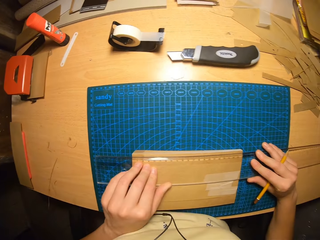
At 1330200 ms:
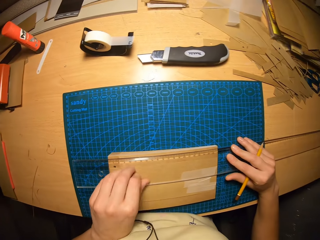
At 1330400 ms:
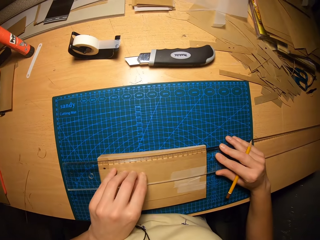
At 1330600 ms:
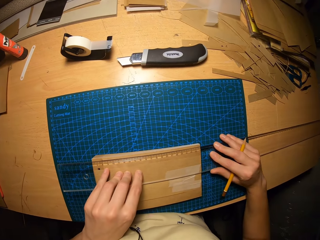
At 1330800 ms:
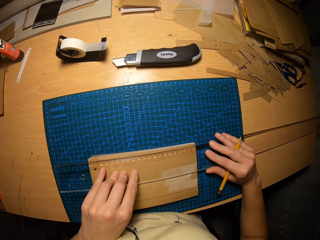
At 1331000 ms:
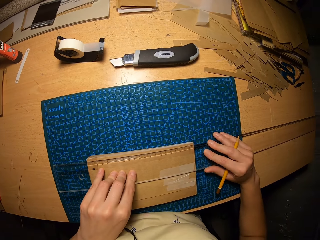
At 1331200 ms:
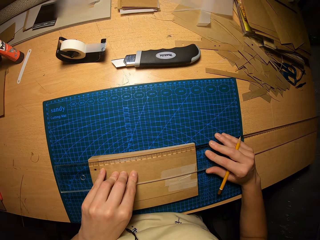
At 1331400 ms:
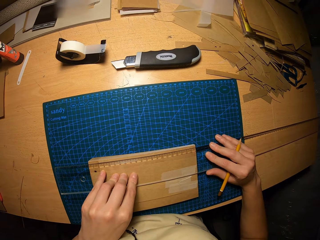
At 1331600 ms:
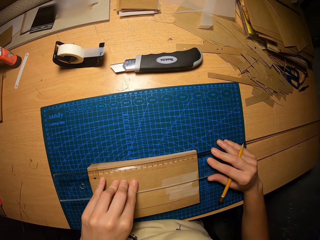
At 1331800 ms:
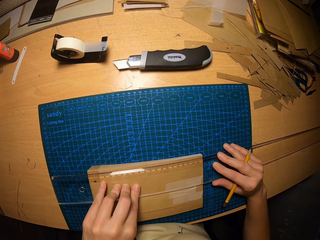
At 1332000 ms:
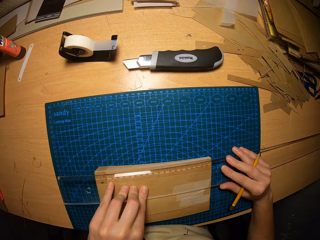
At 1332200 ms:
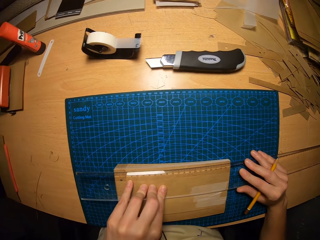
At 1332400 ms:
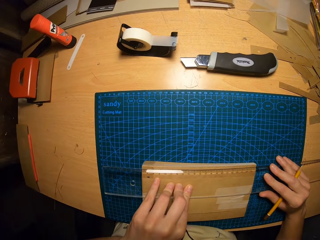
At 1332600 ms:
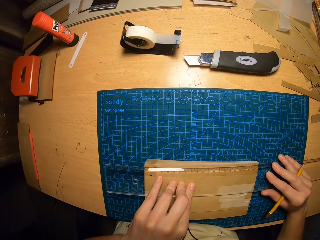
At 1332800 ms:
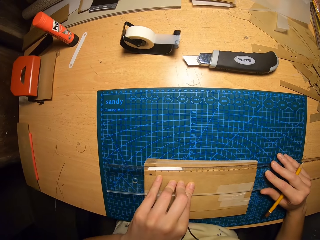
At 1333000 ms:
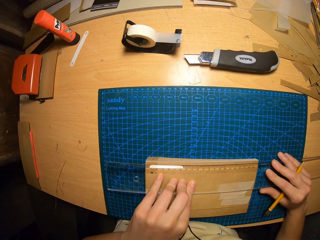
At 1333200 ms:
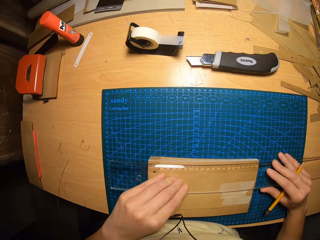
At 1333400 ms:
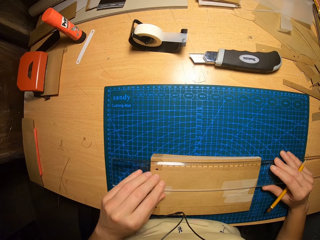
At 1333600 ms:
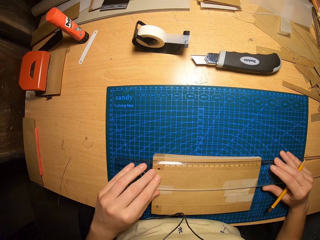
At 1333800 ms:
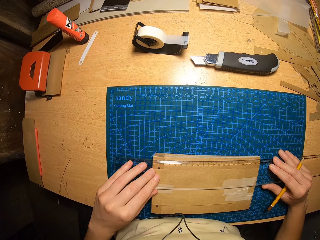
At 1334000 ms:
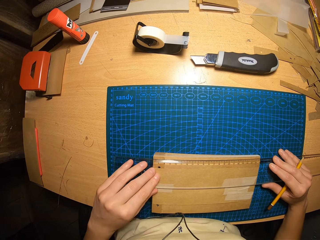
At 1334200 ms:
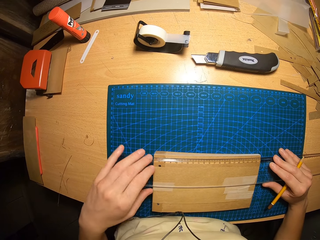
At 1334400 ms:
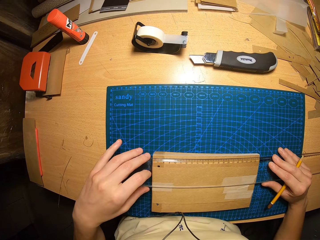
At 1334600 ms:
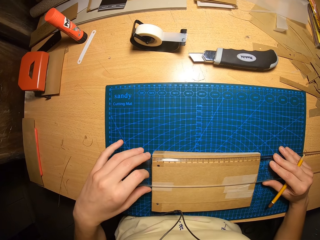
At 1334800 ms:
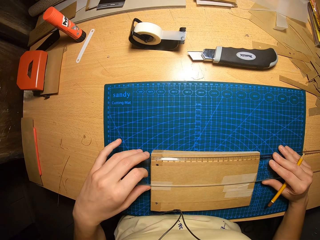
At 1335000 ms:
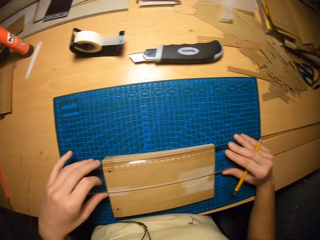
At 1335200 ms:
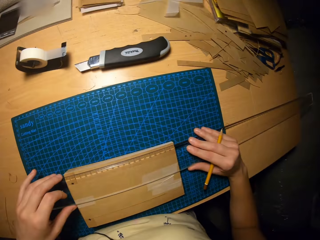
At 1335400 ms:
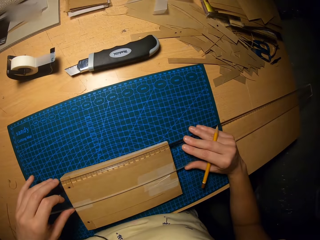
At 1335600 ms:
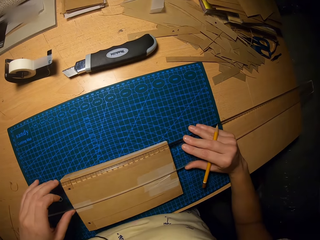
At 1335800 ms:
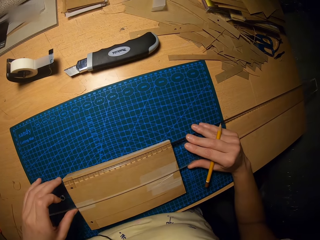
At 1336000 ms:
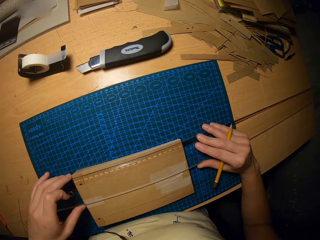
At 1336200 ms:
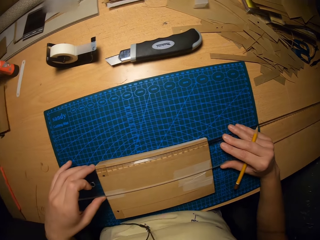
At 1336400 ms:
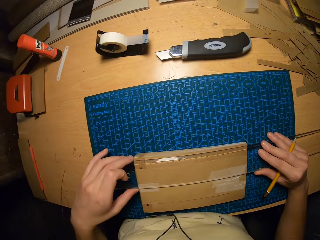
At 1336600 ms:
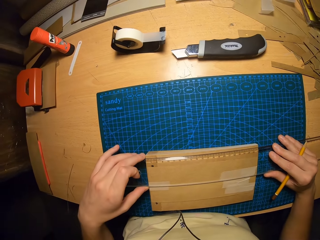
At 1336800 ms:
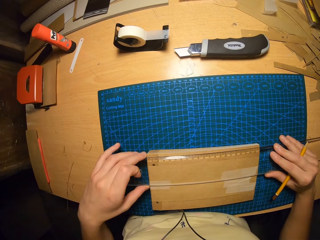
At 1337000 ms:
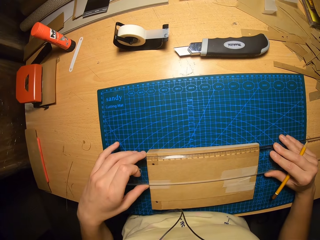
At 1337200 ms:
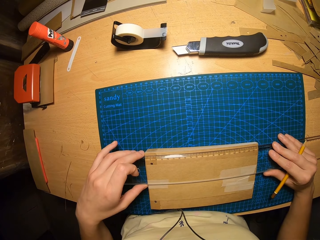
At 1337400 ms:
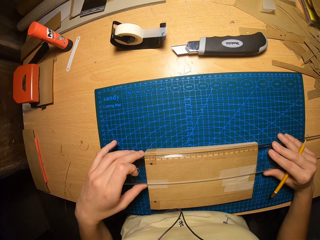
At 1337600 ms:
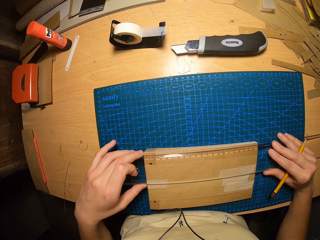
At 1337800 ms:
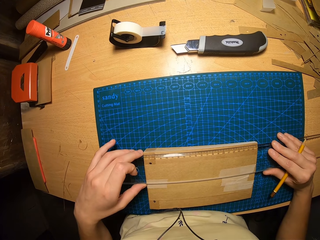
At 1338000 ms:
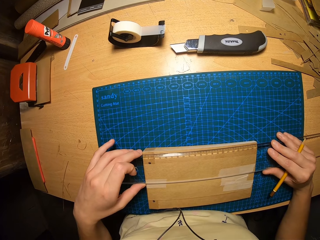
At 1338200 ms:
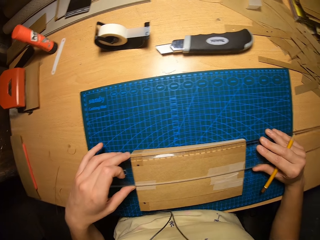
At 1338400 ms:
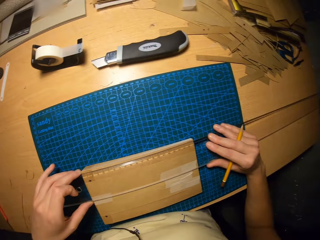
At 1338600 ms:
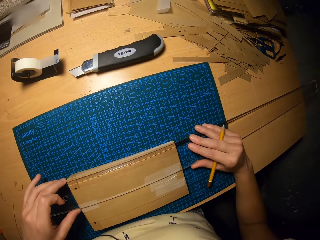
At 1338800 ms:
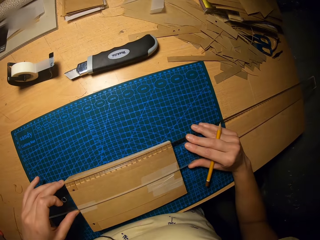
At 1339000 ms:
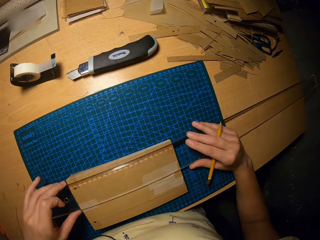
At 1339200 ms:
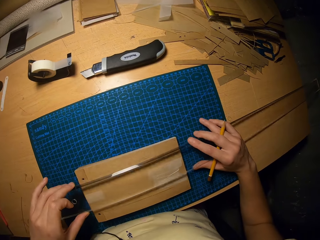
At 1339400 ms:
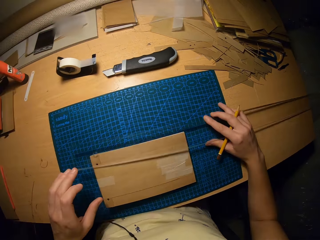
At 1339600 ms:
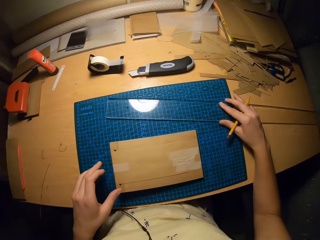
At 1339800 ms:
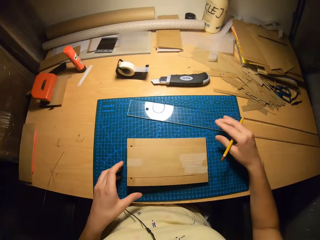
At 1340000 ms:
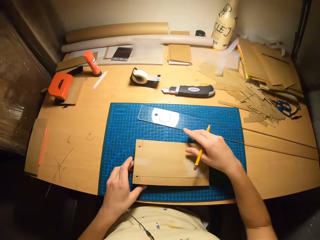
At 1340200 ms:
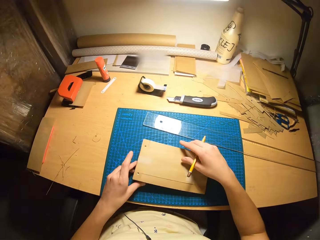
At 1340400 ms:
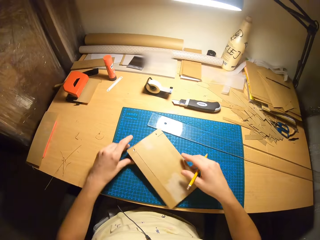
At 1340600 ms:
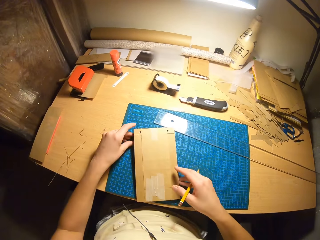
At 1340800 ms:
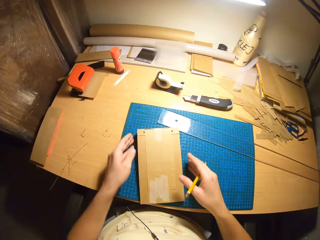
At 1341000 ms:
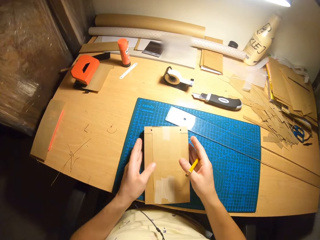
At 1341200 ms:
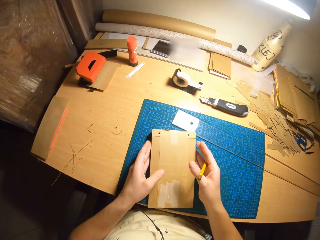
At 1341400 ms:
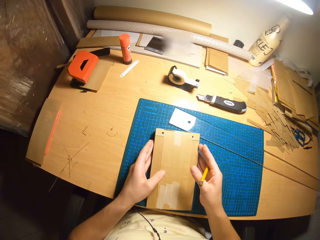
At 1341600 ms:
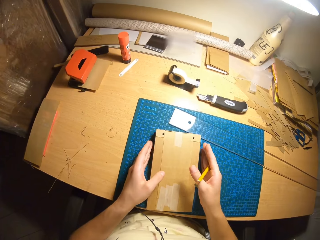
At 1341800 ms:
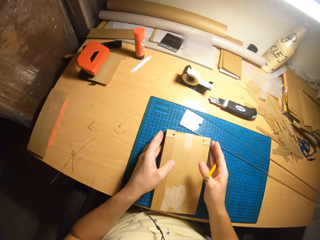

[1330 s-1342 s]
The camera wearer aligns the ruler. She looks around the workshop. She places the ruler on the table with her right hand. She rotates the cardboard craft with both hands. She tilts the envelopes.

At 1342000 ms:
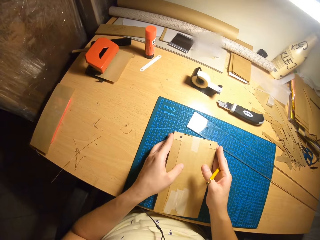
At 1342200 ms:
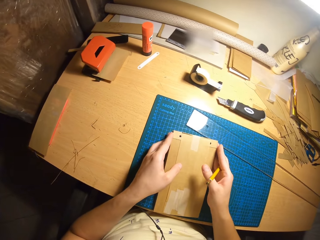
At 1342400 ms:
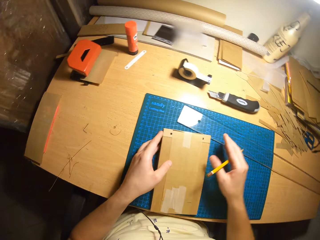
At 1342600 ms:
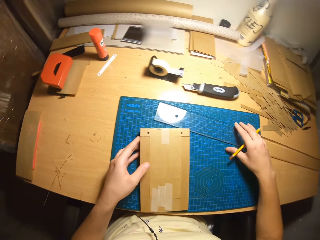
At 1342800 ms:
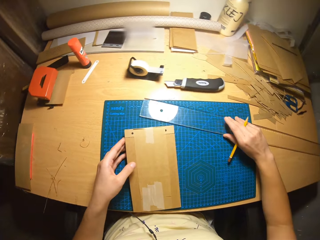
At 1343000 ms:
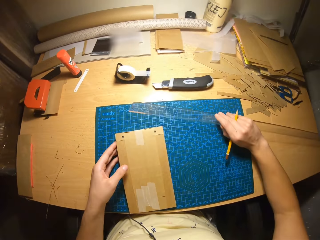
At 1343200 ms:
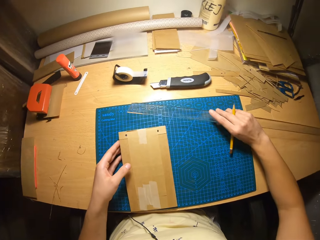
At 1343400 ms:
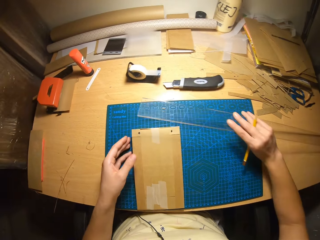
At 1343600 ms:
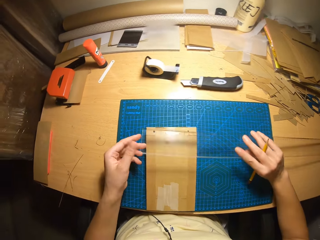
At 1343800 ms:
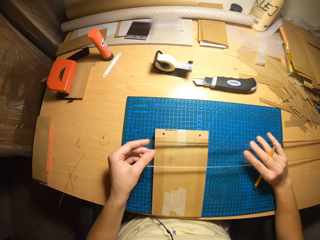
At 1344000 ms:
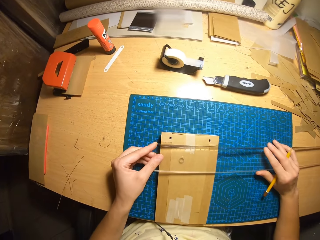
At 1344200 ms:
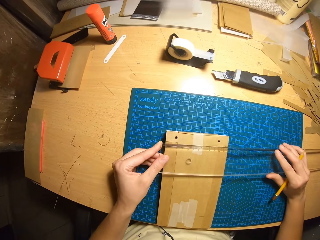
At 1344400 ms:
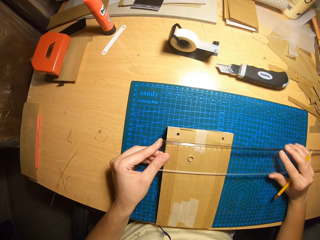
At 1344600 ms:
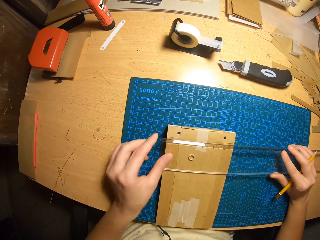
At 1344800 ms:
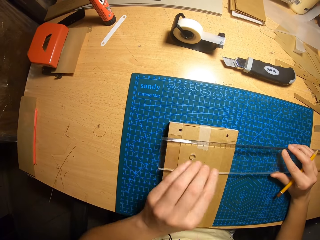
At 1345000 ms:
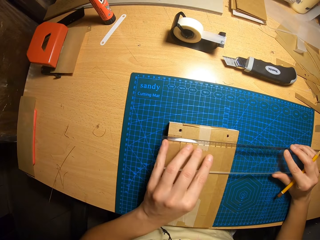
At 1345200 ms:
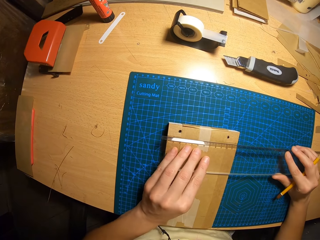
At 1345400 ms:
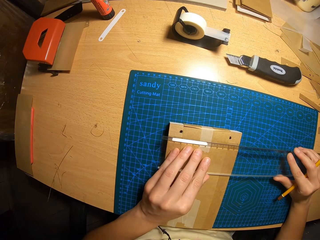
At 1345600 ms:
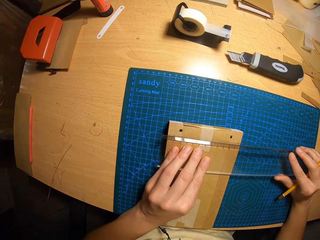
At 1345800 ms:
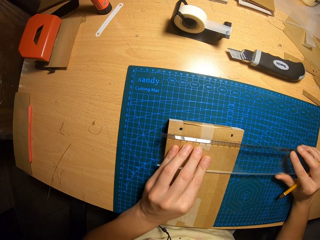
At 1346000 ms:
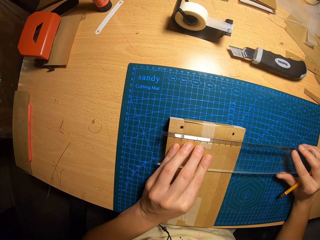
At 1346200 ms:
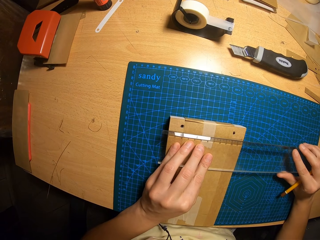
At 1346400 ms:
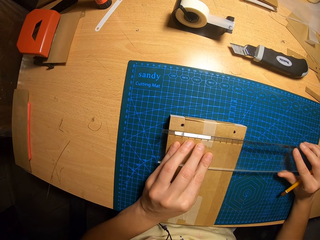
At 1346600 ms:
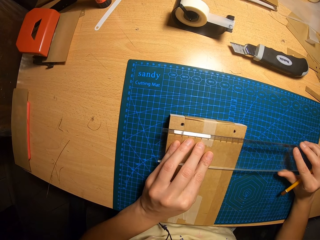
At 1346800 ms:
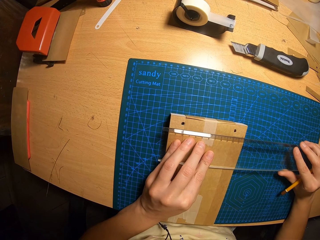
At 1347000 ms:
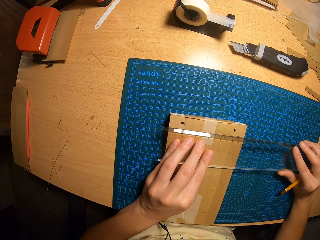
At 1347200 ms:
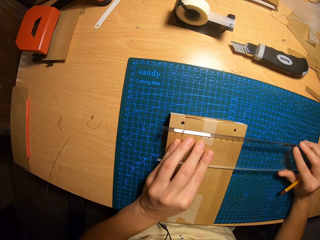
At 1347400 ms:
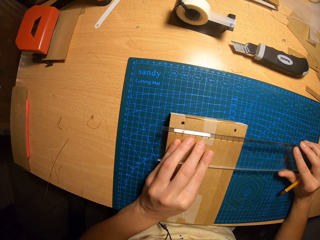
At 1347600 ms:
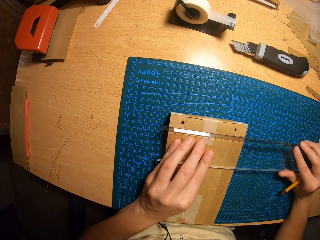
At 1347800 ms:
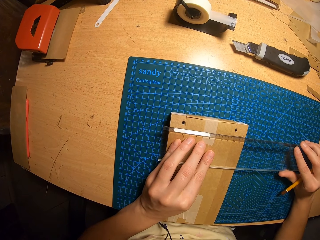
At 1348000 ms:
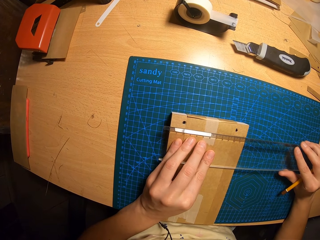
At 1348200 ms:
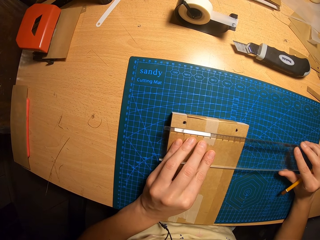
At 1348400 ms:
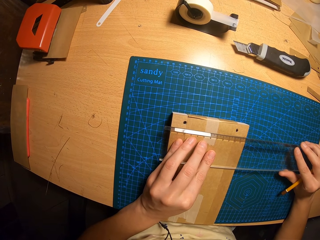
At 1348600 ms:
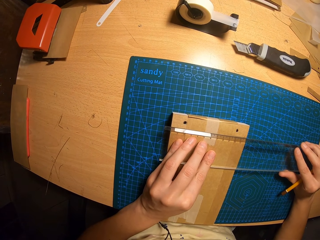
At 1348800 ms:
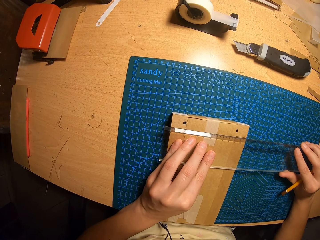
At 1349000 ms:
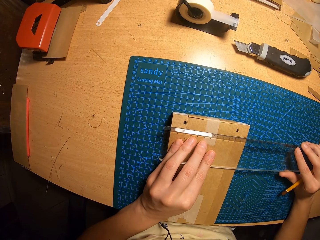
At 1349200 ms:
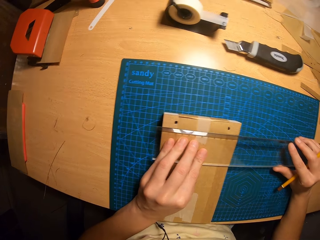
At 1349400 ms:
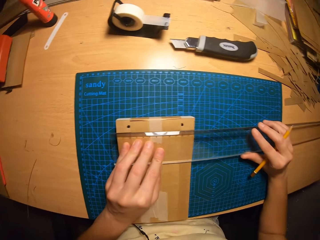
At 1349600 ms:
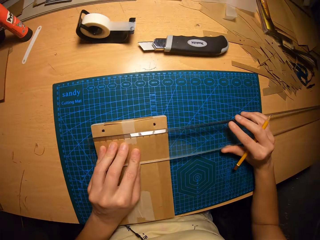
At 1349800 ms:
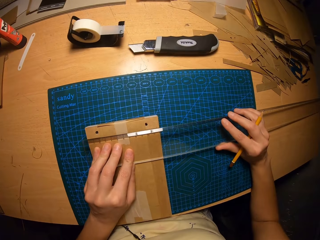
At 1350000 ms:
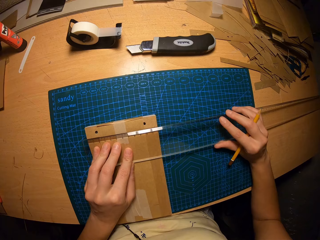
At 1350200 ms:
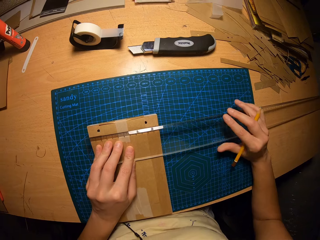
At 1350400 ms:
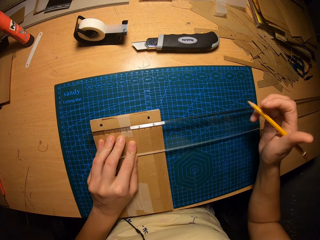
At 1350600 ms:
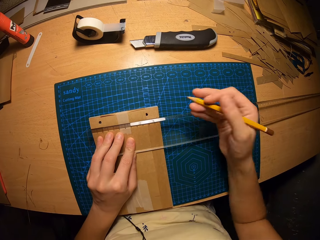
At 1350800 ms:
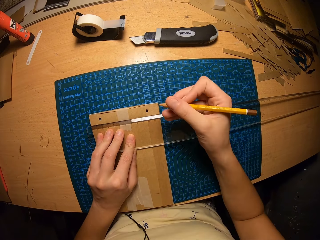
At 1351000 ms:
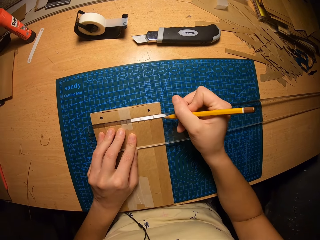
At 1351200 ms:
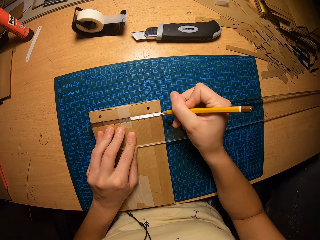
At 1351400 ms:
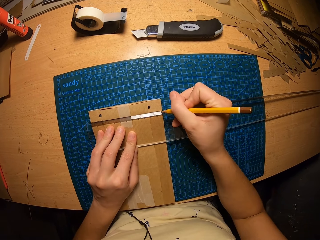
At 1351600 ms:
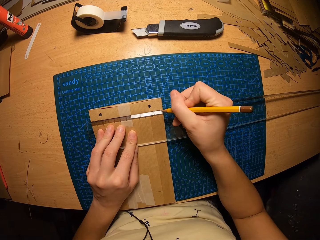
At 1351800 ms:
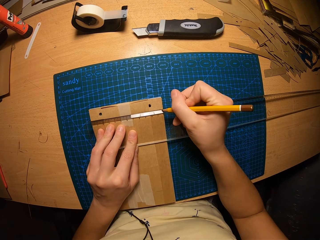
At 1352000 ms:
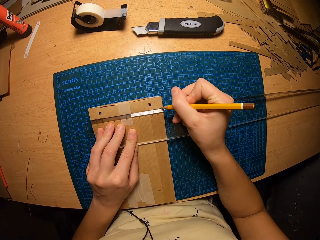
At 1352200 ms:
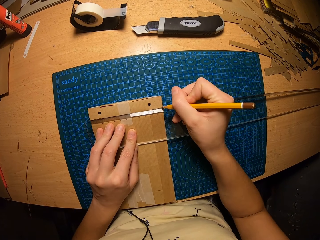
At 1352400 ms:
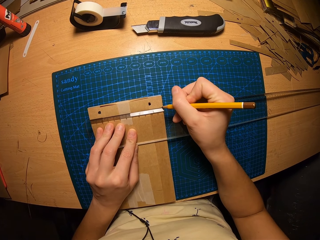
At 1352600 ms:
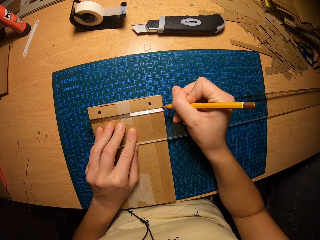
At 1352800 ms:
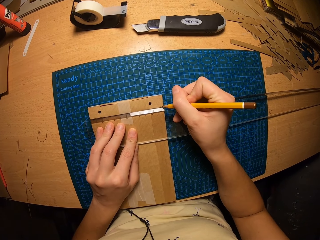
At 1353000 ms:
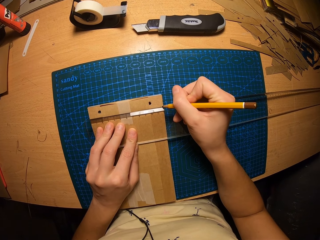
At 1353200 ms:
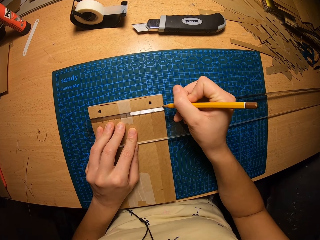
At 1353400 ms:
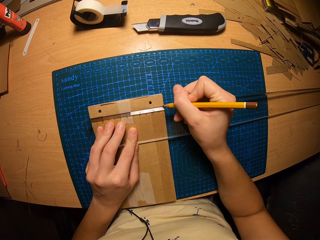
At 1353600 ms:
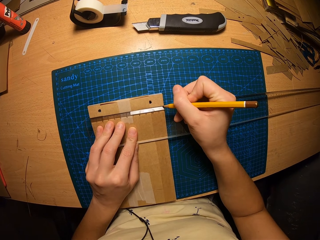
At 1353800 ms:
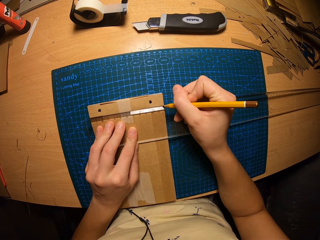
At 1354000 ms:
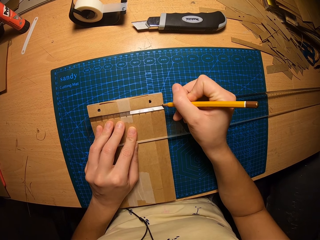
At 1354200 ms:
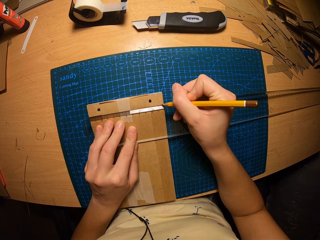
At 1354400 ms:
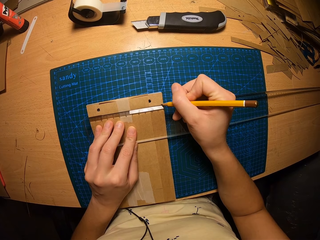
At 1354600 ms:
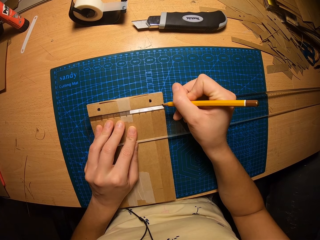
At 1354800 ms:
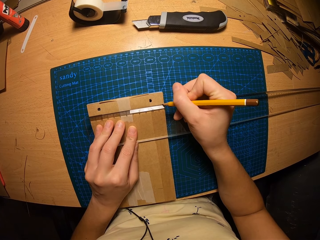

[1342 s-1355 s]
The camera wearer picks the ruler from the table with her right hand. She holds the ruler with both hands. She places the ruler on the cardboard craft or envelopes with both hands. She holds the ruler in place with her left hand. She aligns the ruler on the envelopes. She places the ruler on the envelopes. She marks the cardboard craft with the pencil in her right hand.
